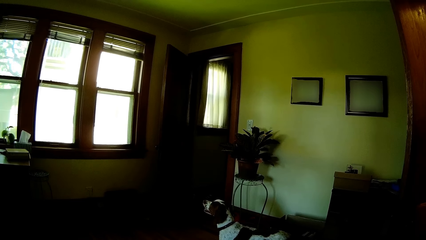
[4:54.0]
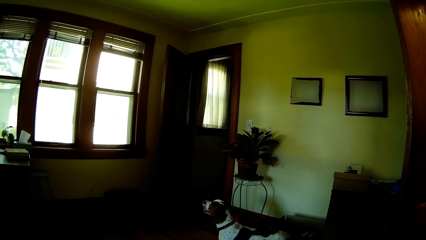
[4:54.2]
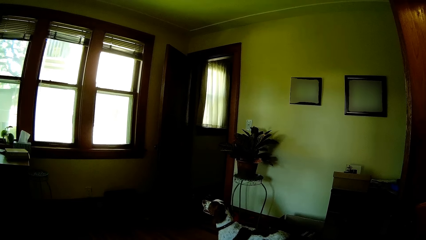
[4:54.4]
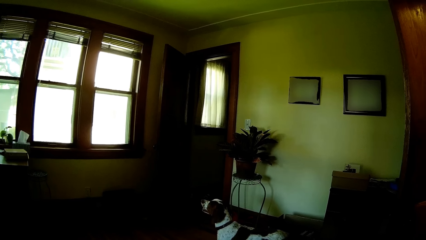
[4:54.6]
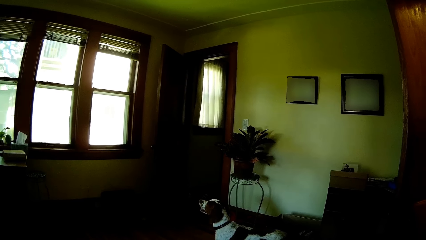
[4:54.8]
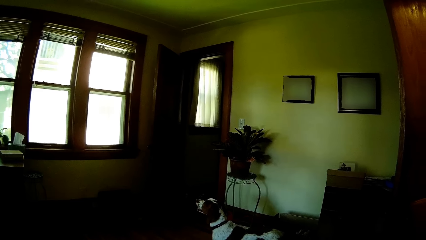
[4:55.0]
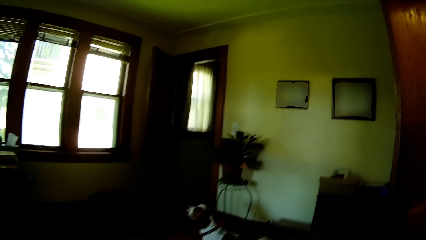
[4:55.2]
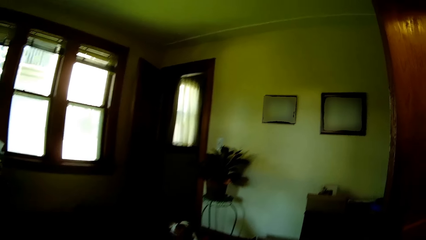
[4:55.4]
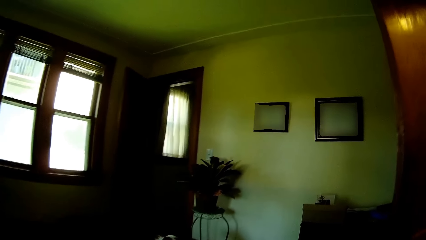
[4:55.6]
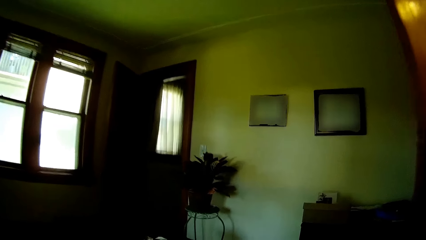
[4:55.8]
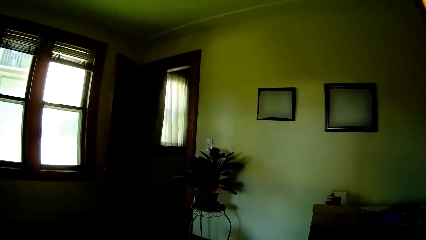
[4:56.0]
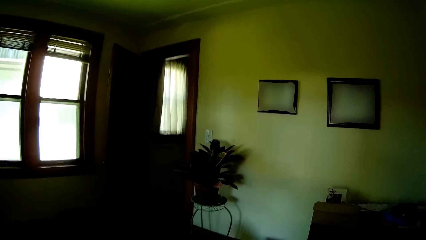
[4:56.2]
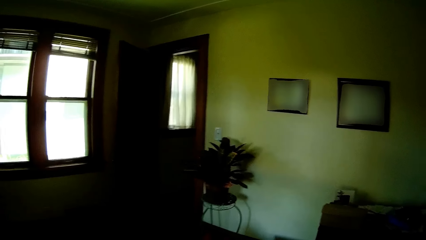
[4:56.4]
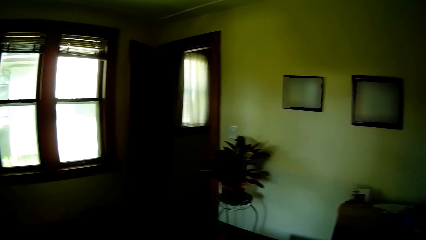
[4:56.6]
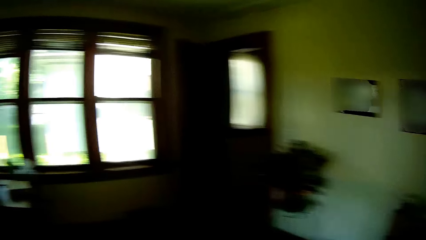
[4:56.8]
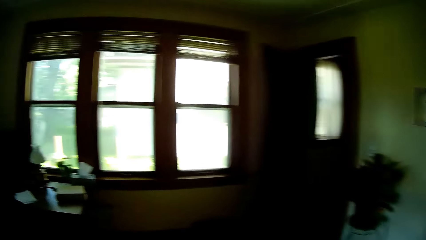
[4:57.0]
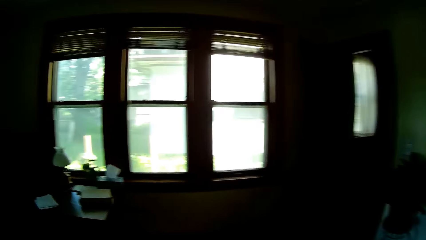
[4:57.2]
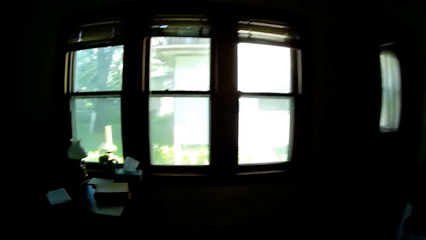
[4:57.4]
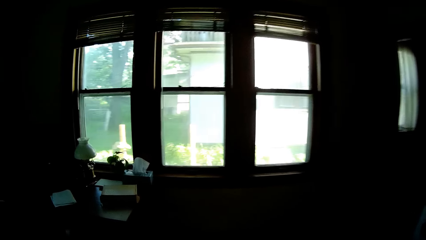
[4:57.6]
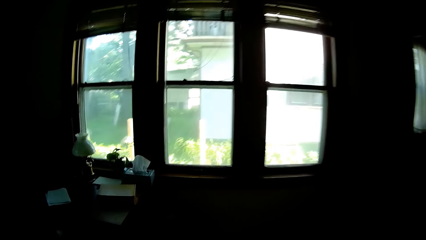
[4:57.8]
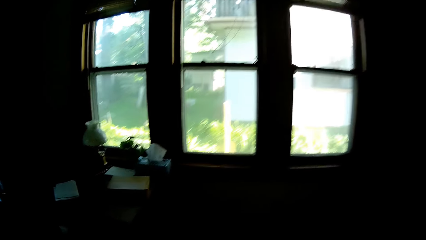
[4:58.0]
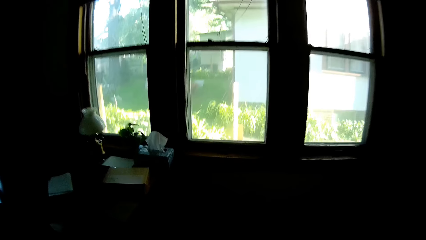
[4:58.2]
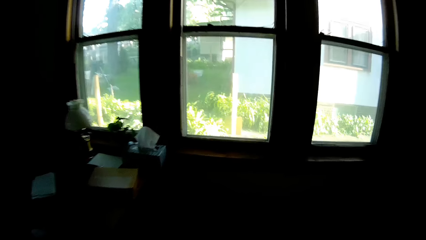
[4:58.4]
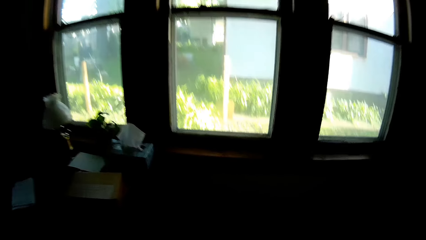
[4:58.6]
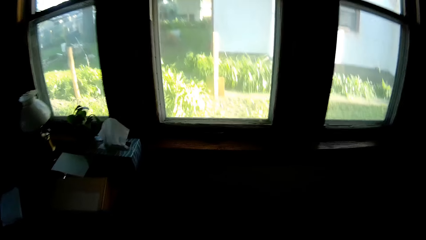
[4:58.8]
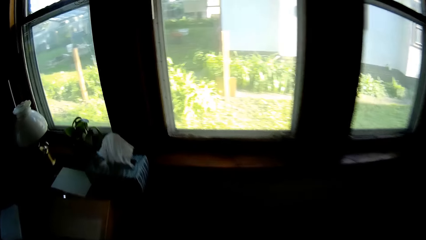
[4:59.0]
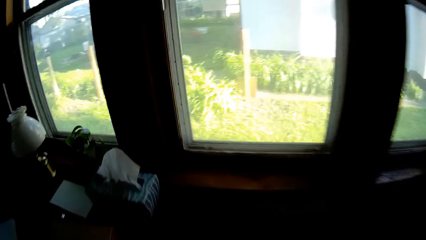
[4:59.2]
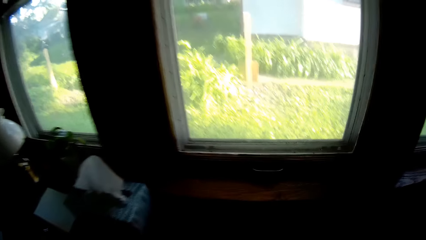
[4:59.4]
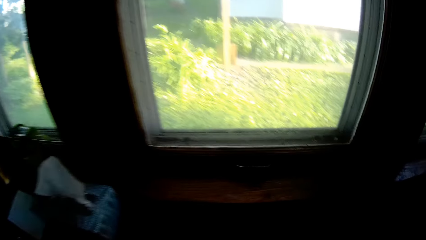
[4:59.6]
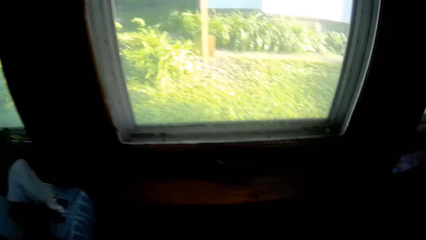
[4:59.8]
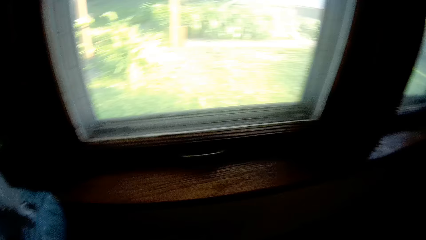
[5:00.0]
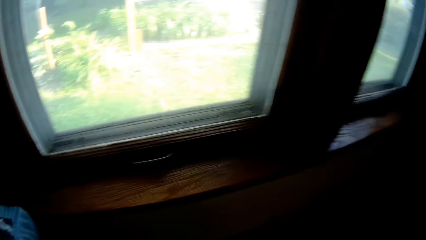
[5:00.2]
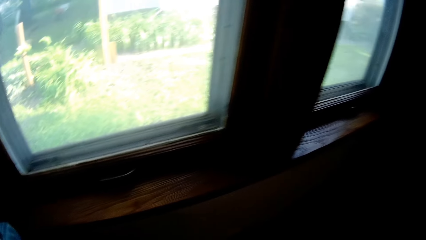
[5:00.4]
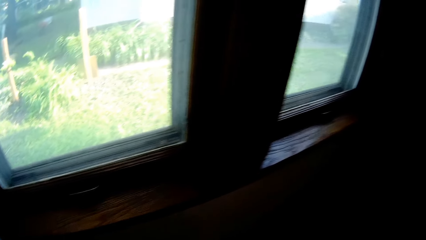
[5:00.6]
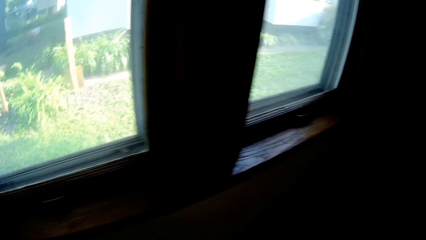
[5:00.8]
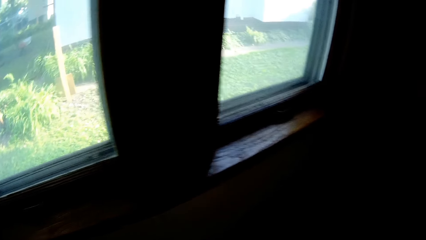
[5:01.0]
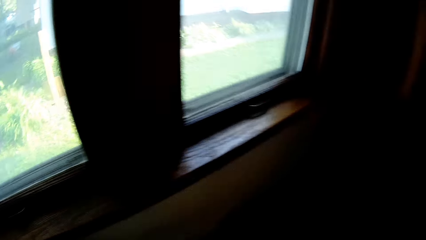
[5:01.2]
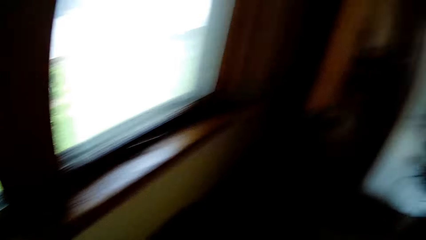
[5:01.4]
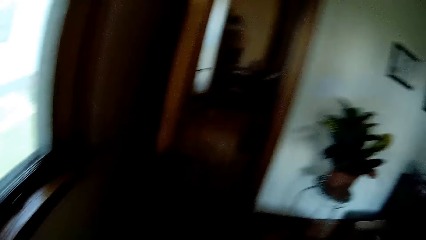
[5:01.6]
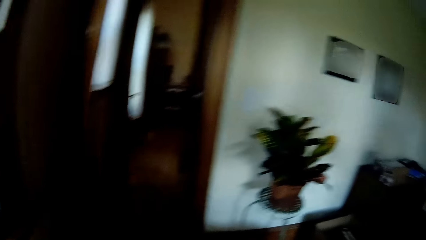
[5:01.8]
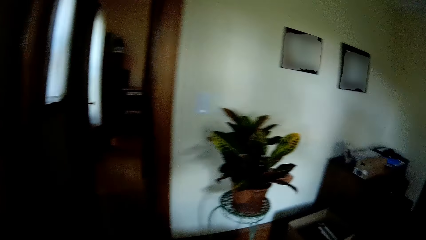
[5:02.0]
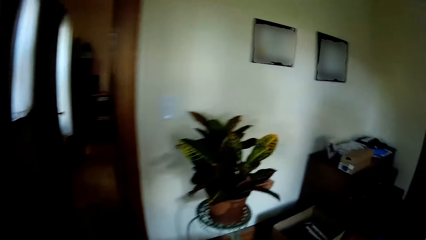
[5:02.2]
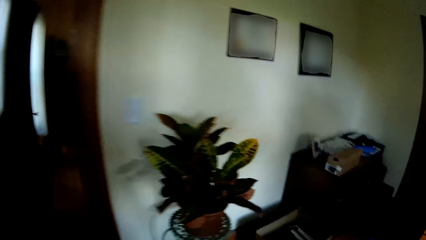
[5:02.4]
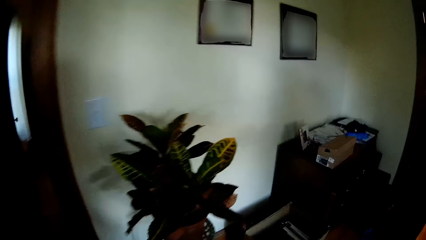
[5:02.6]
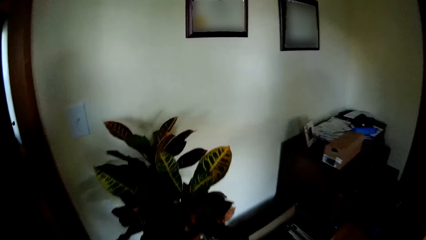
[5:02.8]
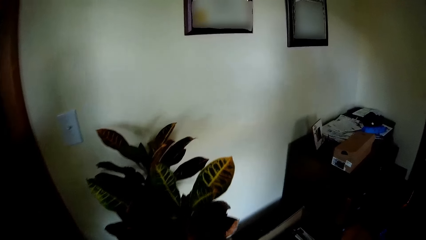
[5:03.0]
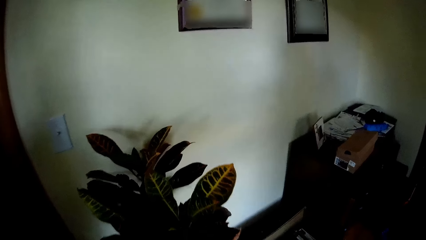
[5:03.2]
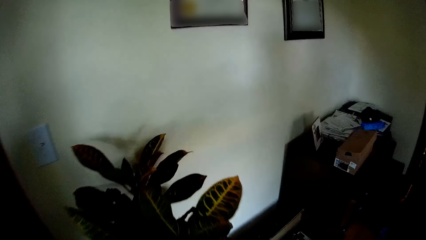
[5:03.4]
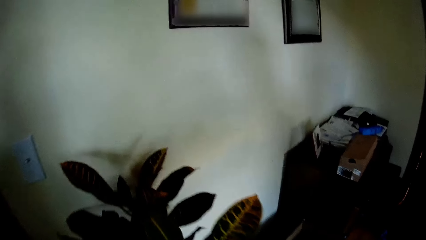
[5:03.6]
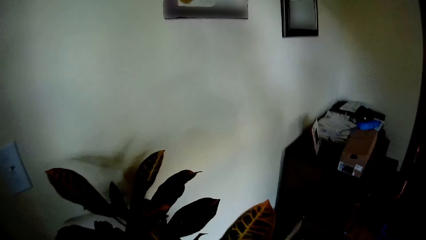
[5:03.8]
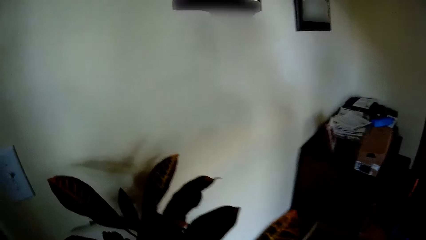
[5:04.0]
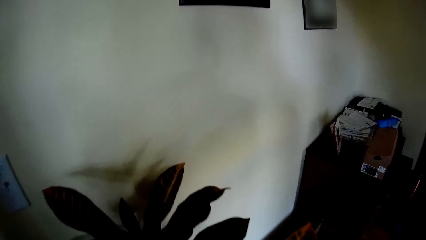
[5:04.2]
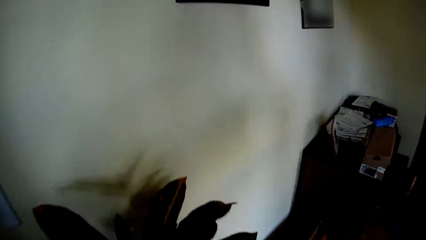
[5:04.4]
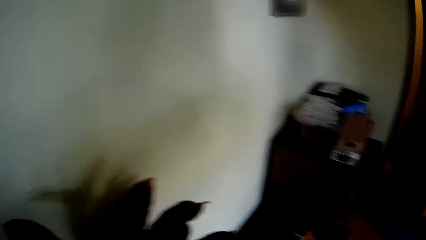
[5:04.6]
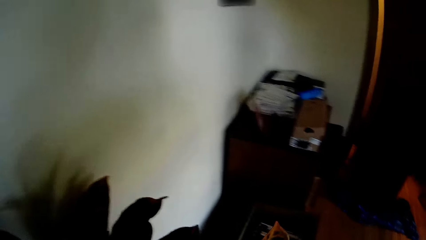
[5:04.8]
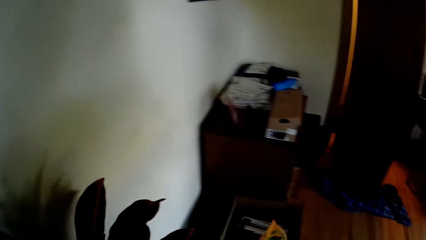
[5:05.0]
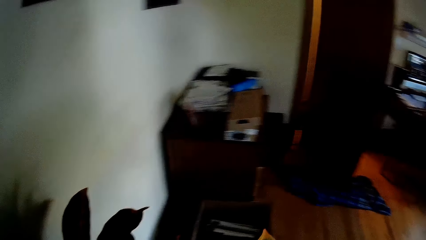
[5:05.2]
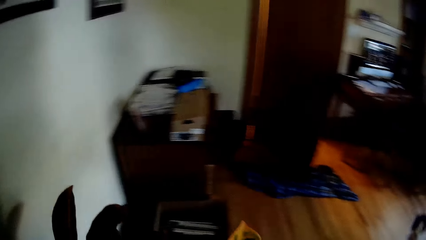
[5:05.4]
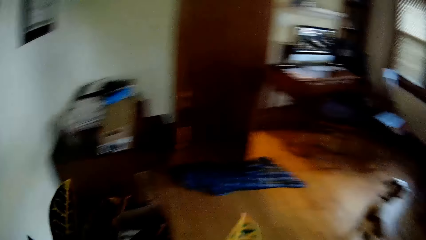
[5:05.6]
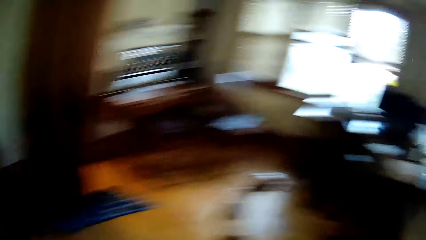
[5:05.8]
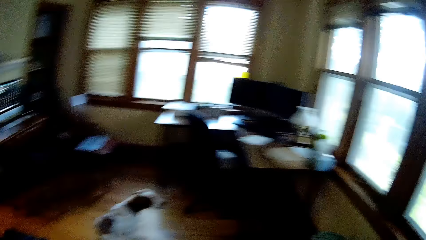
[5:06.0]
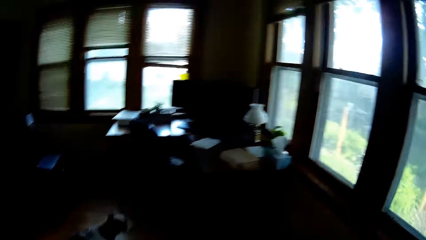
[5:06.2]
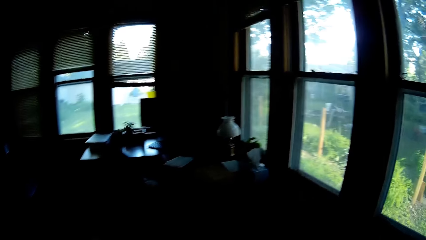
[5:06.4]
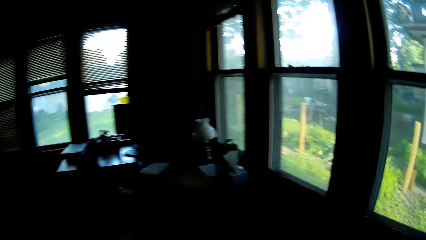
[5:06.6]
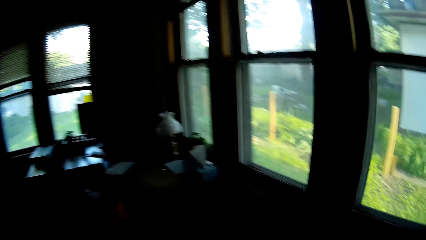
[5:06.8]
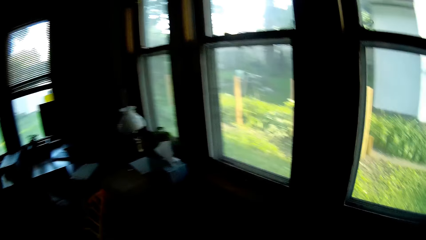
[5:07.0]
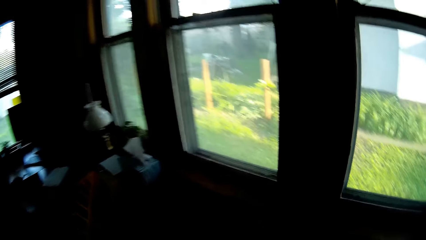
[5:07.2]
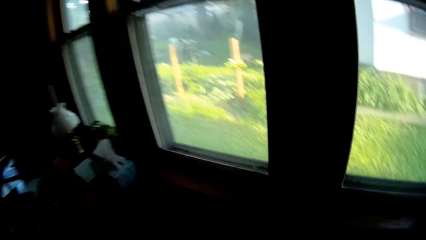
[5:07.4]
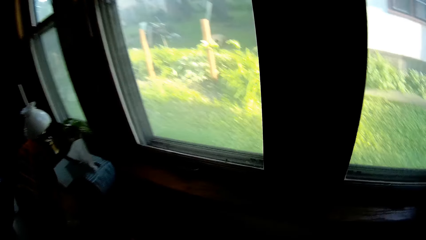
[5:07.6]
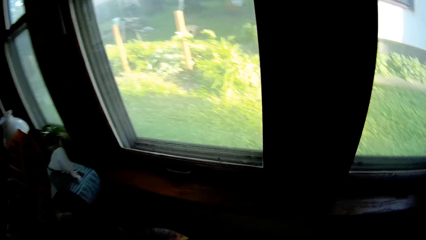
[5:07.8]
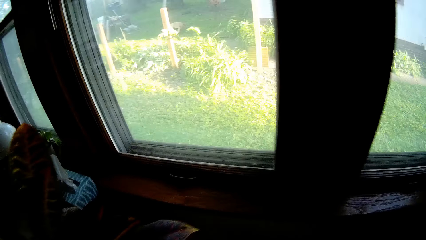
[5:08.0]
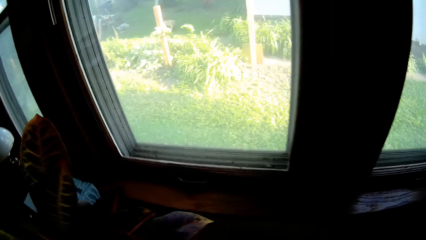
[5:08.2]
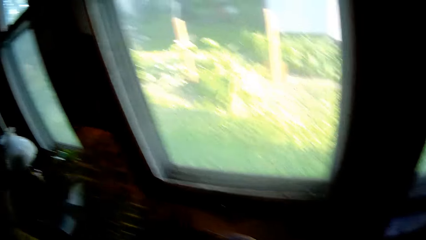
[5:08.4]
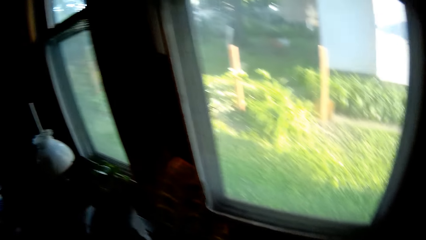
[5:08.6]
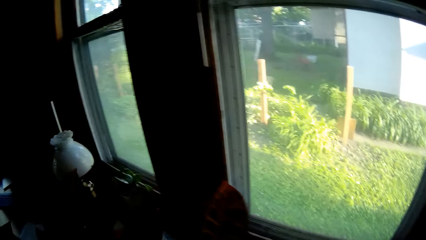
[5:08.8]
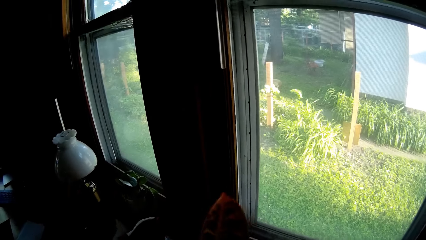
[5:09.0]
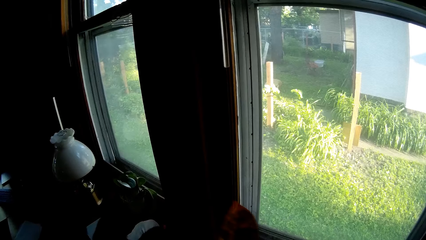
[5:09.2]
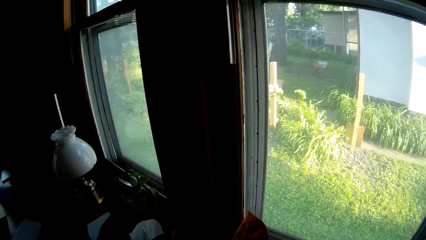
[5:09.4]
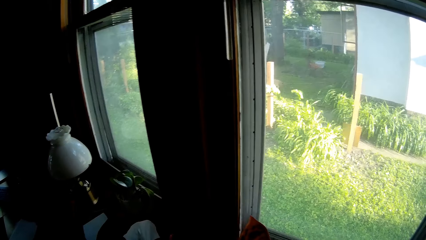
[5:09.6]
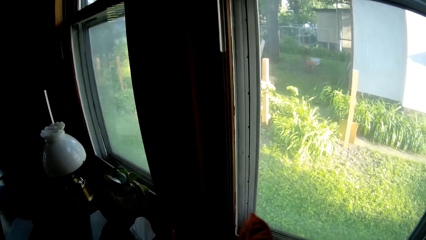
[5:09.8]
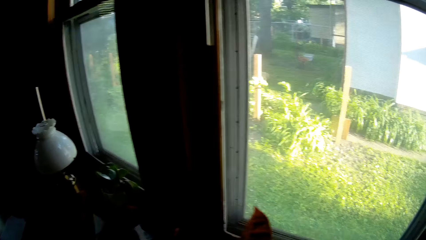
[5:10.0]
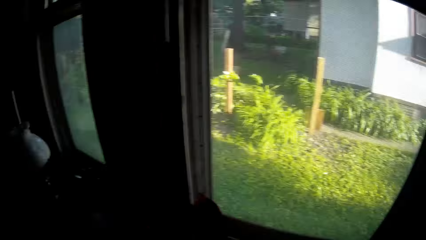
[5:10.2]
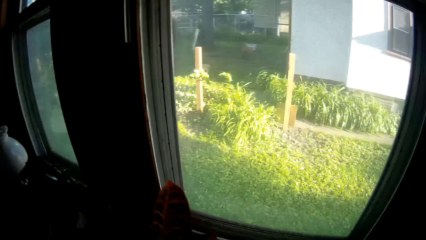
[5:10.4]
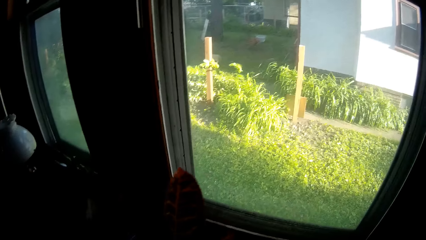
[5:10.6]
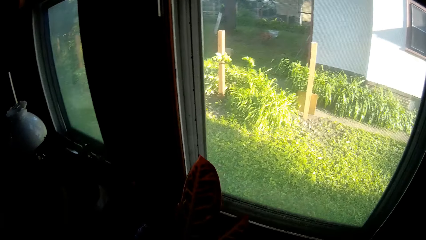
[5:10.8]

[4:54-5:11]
The camera wearer walks in the house. They pick up a potted plant from a table with both hands. They stand beside the plant. They drop the potted plant on a stand with both hands.
